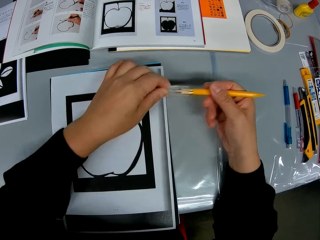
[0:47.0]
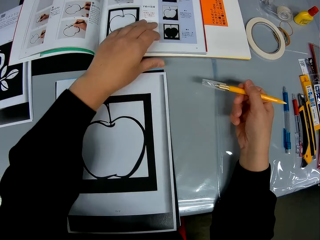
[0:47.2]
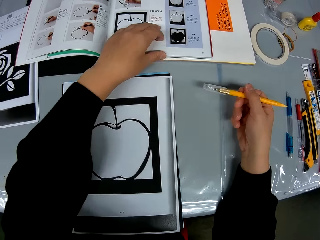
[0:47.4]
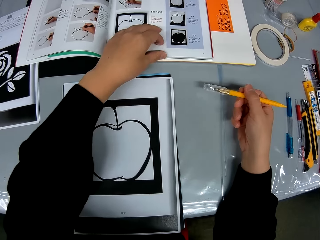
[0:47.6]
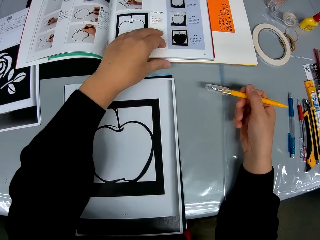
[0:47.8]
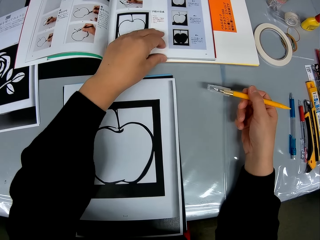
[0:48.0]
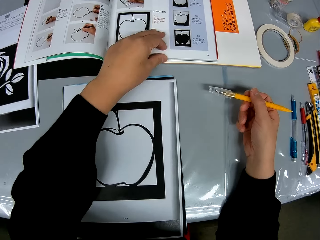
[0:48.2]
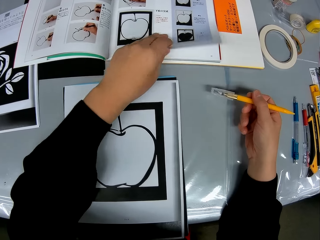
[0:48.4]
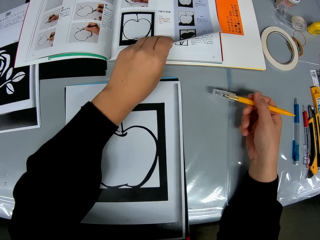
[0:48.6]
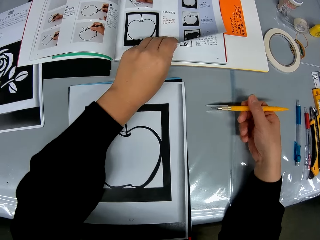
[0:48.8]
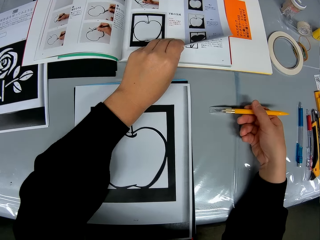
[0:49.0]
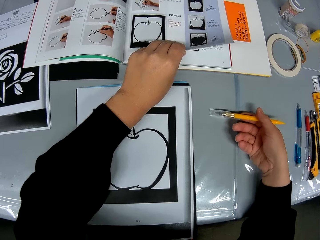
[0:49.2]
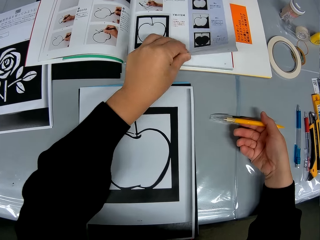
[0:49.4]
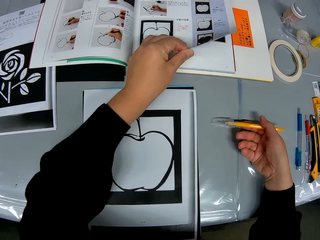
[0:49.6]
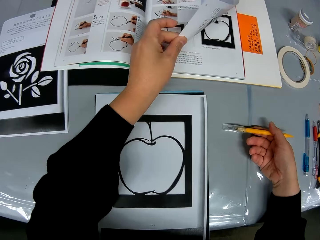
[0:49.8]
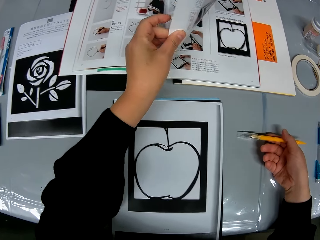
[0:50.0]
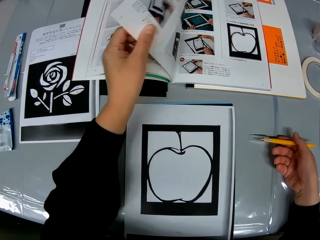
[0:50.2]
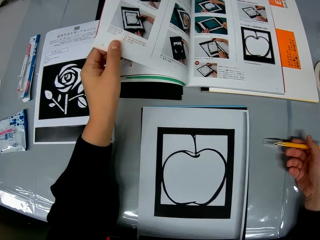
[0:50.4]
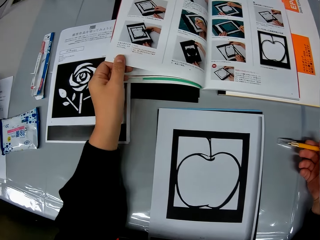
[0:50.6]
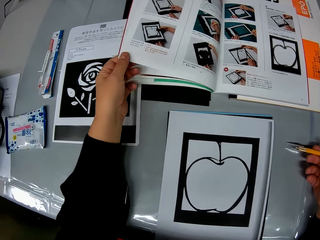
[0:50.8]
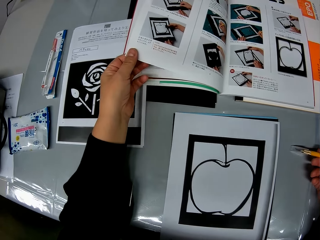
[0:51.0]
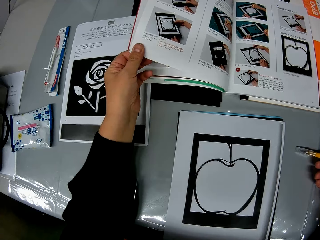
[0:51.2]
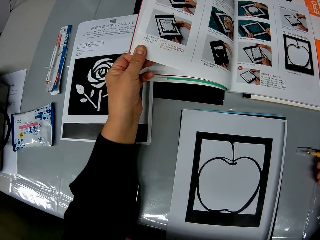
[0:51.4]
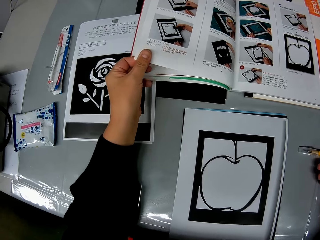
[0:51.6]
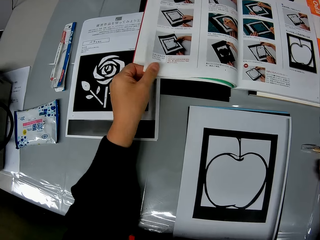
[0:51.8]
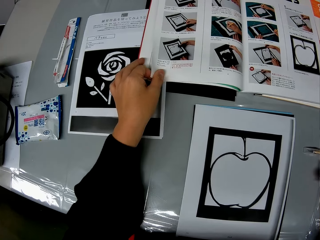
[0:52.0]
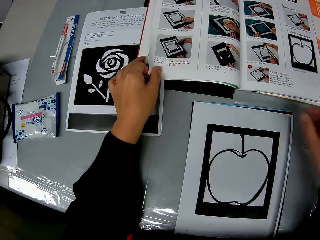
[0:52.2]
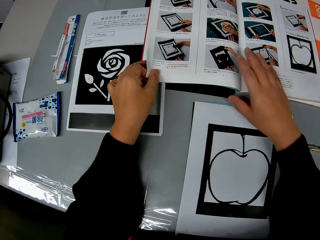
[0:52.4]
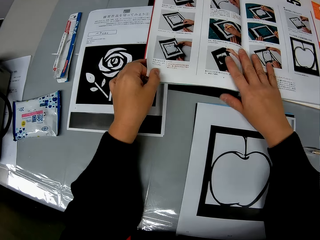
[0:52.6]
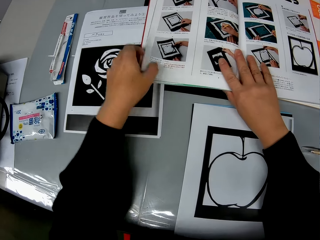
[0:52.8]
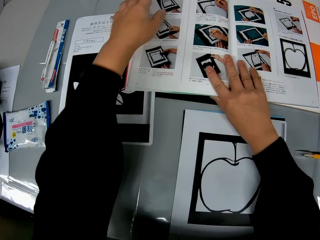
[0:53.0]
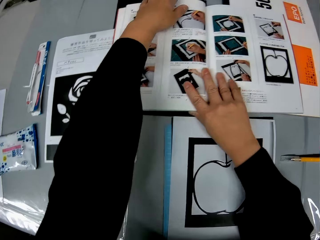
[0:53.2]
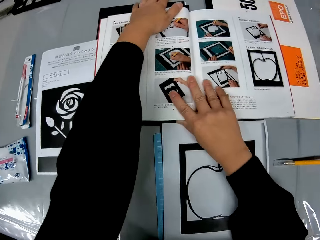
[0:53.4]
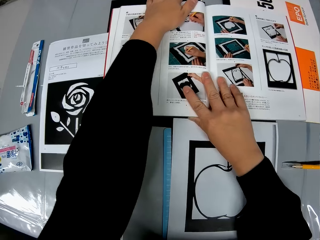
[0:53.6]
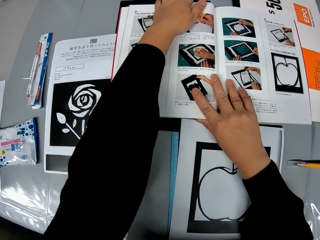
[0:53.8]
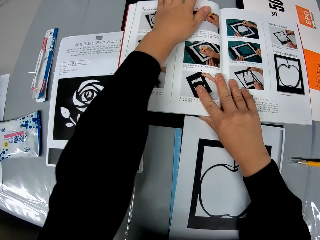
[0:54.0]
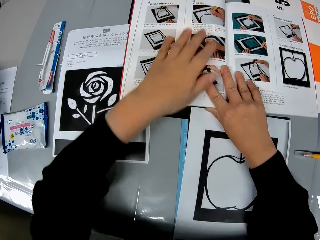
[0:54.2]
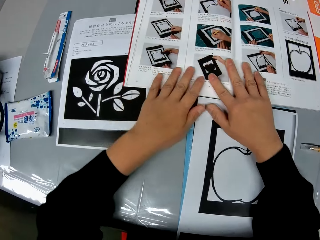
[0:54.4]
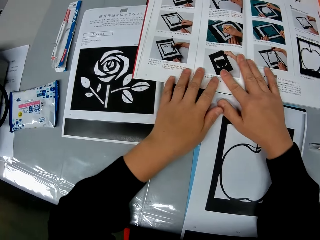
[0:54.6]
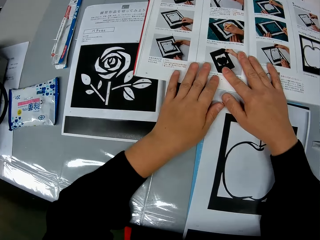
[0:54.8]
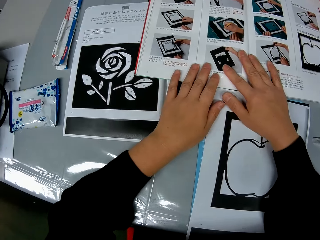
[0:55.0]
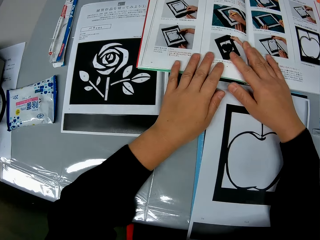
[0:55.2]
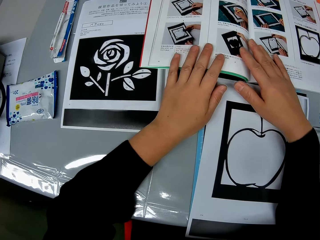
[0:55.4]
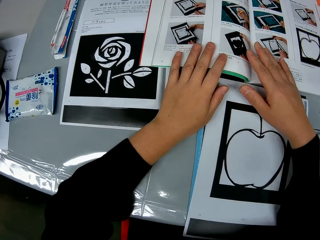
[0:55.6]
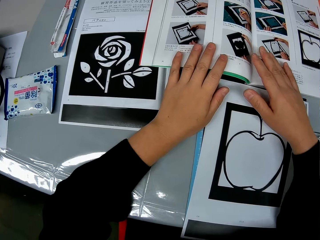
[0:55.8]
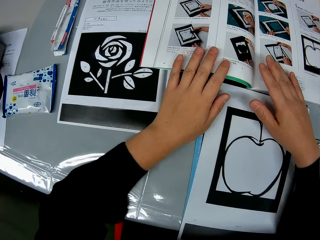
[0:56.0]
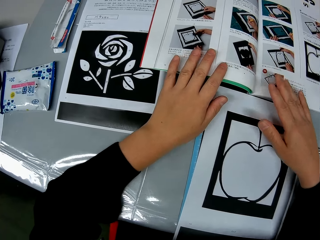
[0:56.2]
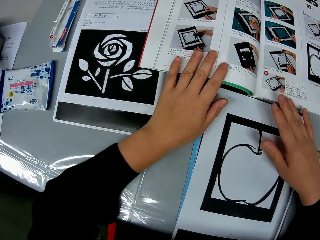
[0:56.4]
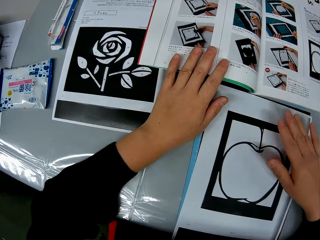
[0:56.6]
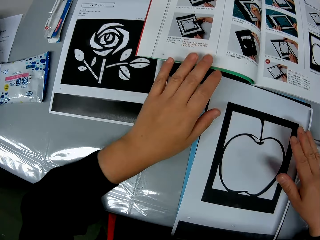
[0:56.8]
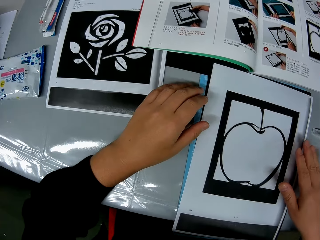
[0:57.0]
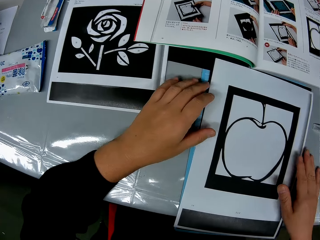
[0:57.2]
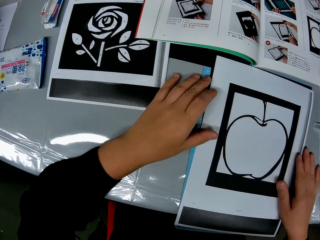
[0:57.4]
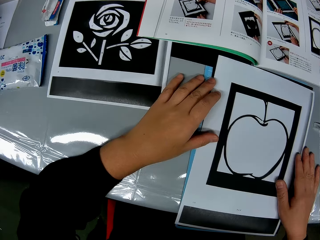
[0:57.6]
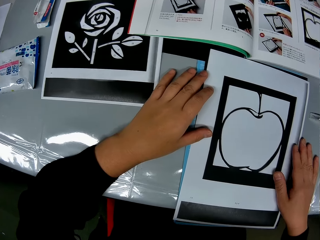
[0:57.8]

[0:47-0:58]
The camera wearer holds a craft knife with a hand. He holds a drawing book with a hand. He drops the cutting stencil on the table. He turns a page of the drawing book with his left hand. He looks at the drawing book on the table. He adjusts the drawing book on the table.

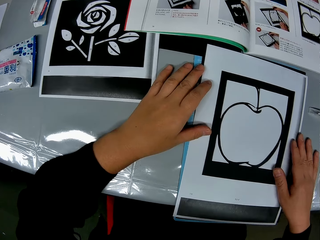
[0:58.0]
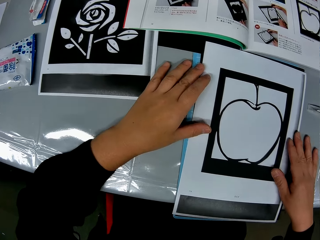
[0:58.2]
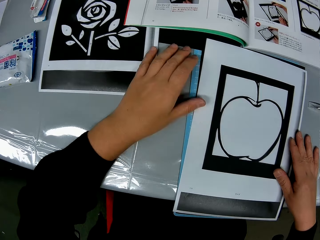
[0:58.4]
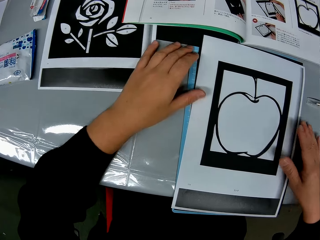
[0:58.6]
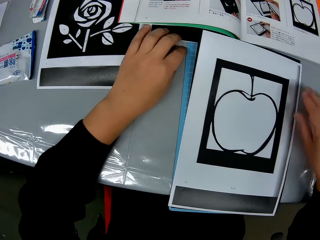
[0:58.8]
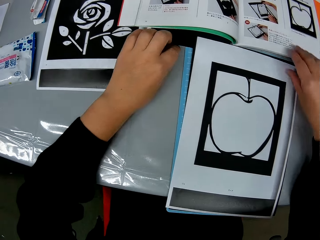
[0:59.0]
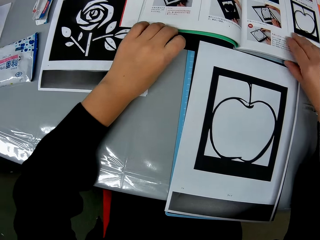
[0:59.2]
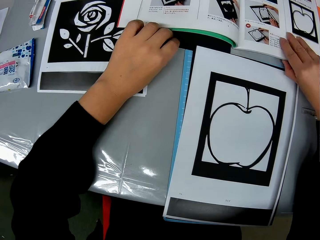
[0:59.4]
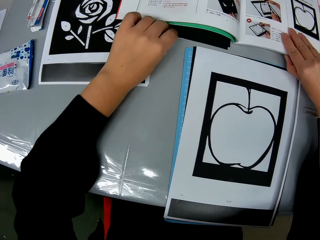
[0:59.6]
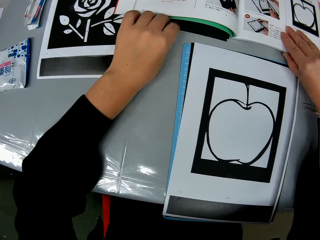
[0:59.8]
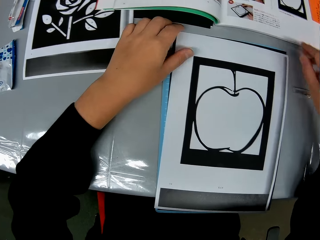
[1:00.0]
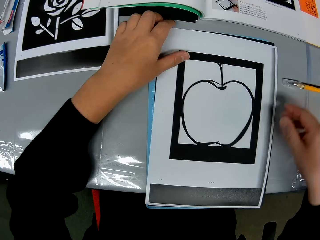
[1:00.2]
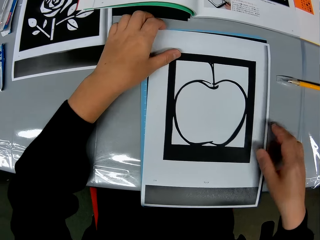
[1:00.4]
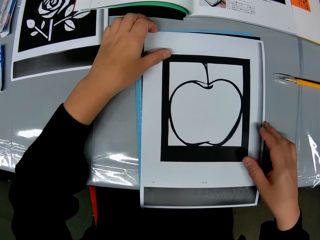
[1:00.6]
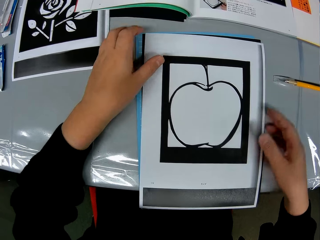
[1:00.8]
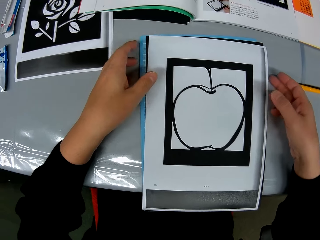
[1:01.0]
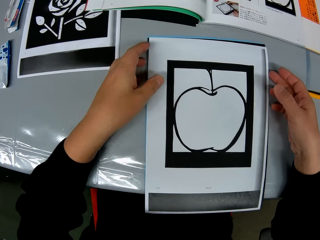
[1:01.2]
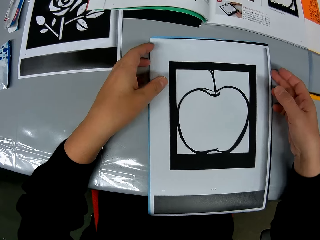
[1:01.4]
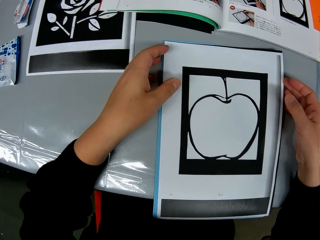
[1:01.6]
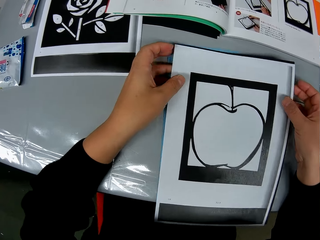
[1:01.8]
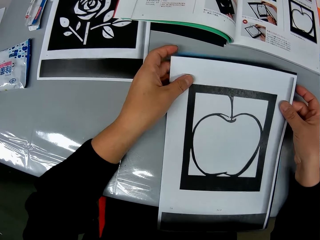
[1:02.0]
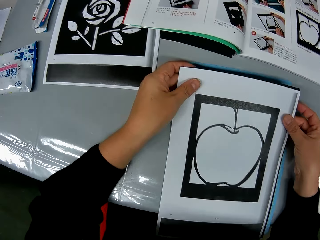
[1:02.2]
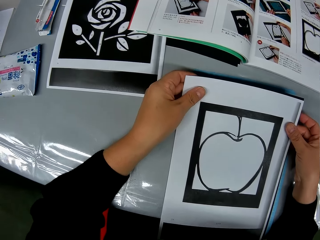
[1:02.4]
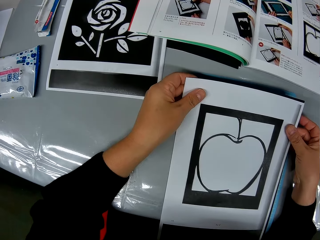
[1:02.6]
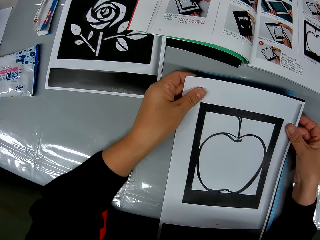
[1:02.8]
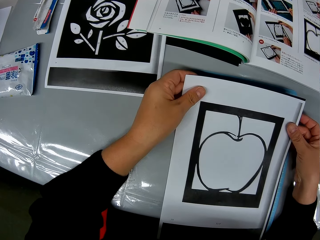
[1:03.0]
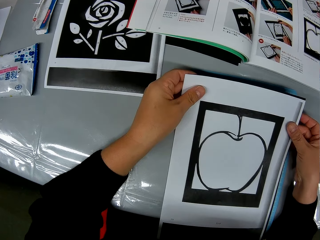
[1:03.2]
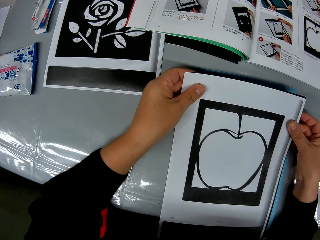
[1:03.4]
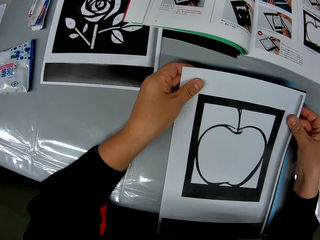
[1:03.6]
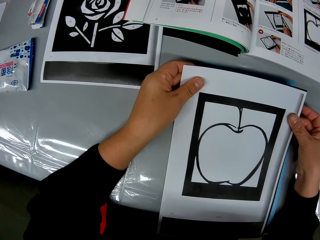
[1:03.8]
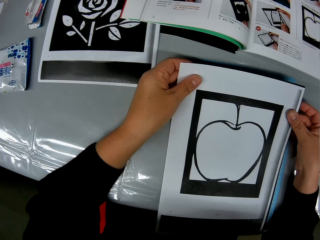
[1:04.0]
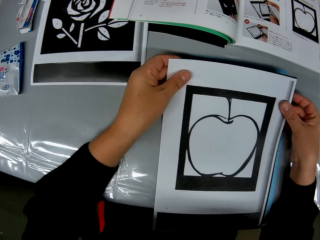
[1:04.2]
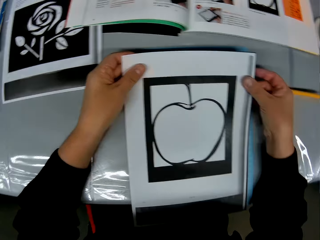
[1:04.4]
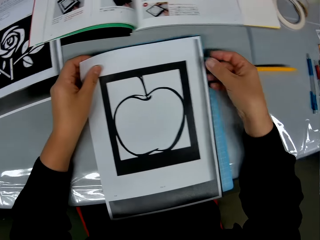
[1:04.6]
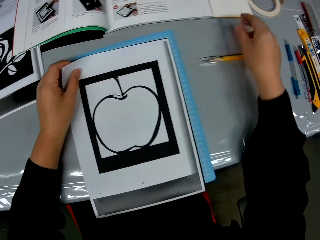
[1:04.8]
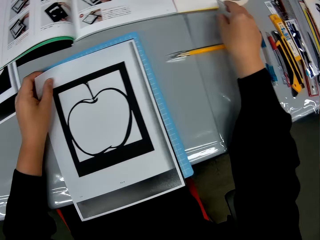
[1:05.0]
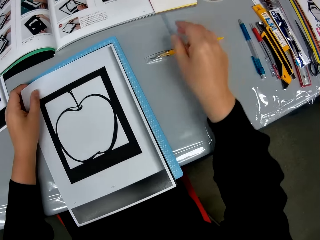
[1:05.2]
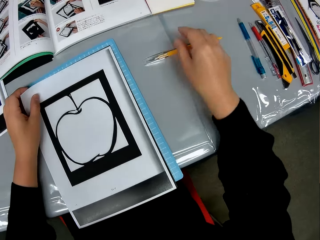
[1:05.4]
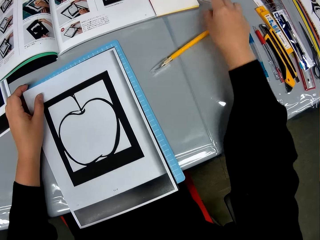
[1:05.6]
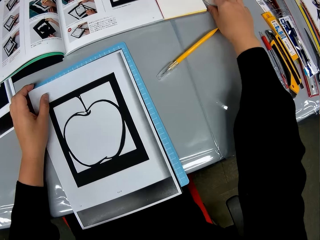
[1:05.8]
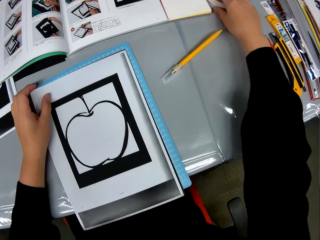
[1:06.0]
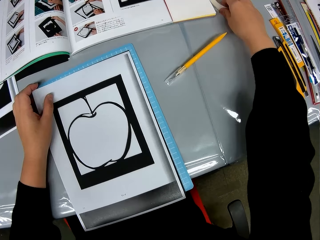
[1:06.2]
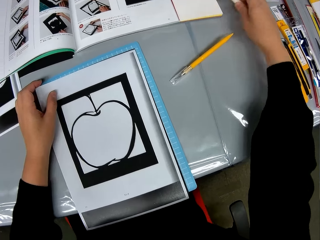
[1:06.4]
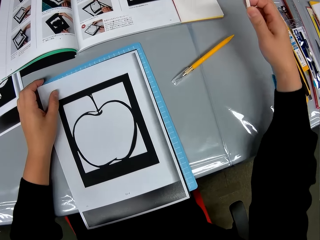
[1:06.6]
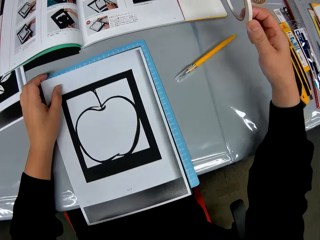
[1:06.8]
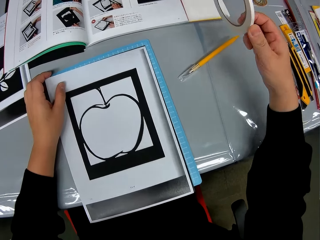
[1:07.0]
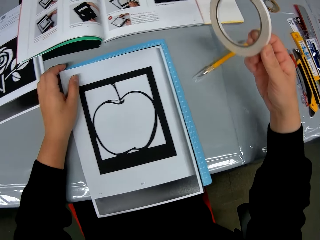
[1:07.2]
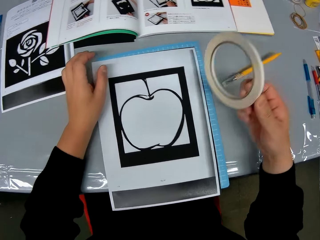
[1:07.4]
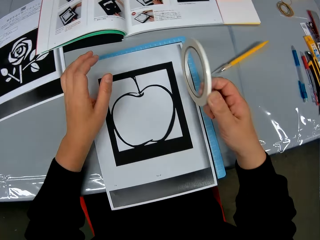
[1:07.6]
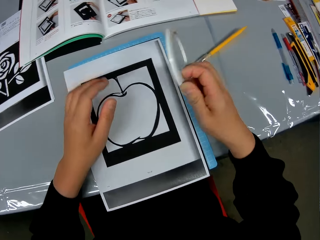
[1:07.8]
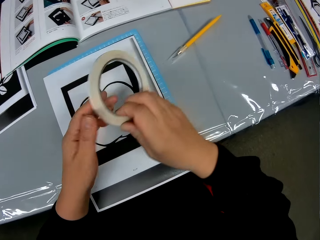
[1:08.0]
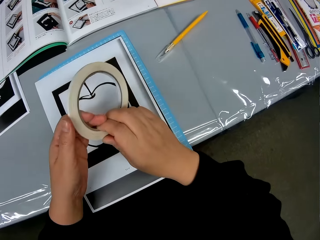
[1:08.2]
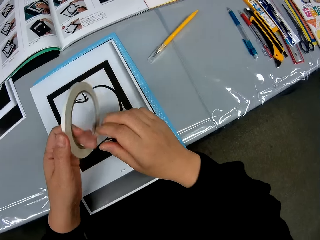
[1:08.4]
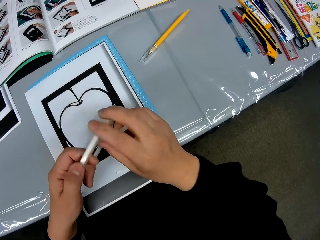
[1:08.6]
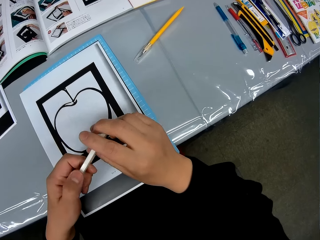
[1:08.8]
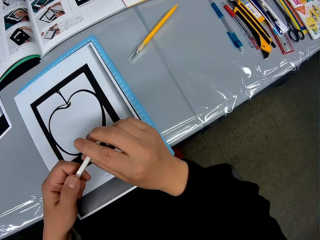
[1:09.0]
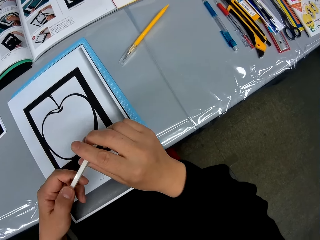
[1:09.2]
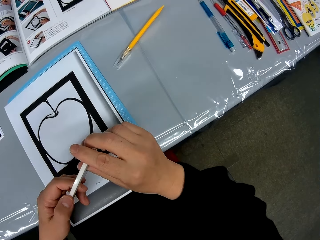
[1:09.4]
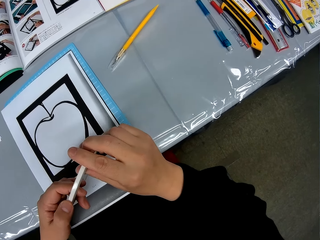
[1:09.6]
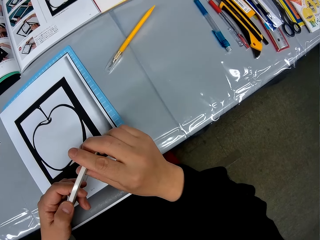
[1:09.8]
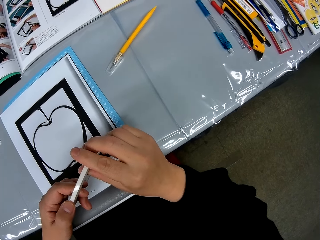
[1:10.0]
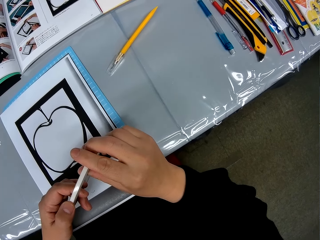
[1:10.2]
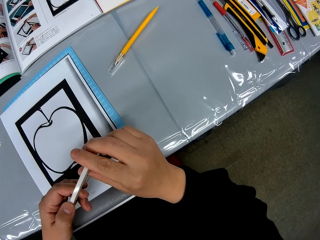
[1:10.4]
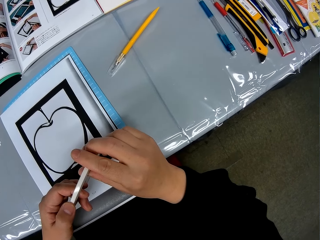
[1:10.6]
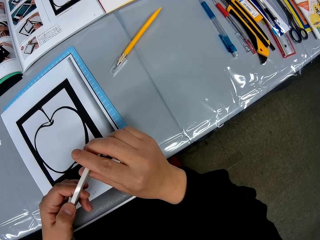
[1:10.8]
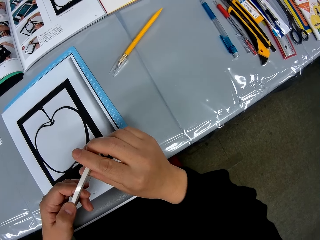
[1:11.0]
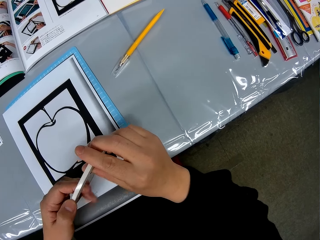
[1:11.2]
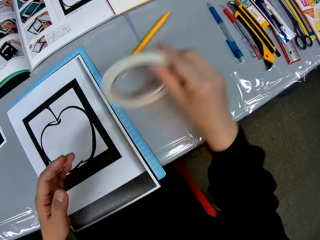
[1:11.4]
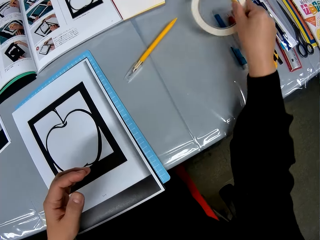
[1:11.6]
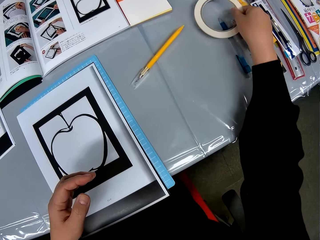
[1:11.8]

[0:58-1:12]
The camera wearer moves a drawing book on a table. They pick up a drawing paper from the table. They look at the drawing paper in a hand. They look around the table. They pick up a double-sided tape or sellotape on the table. They hold the sellotape with a hand. They open up the double-sided tape.
